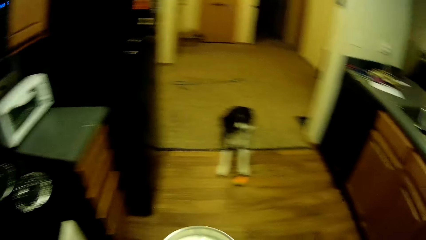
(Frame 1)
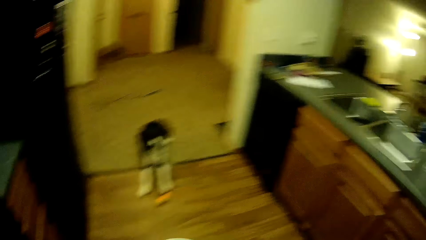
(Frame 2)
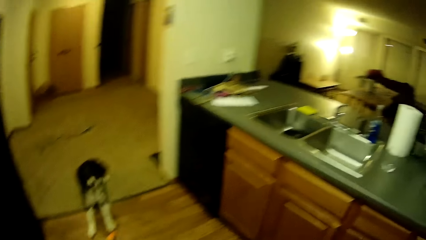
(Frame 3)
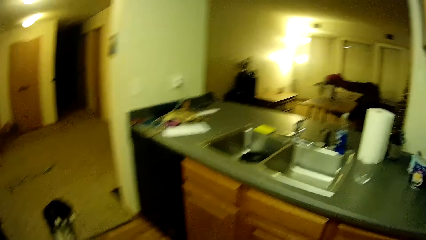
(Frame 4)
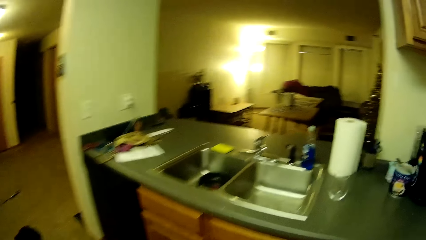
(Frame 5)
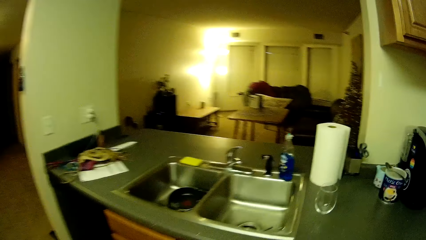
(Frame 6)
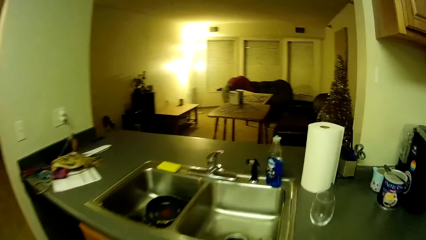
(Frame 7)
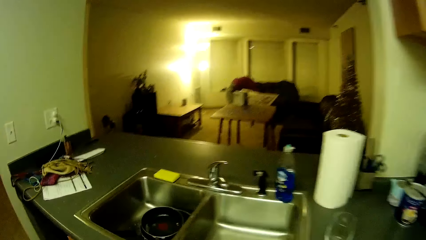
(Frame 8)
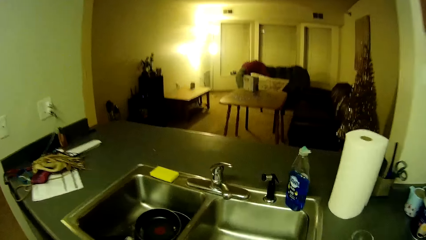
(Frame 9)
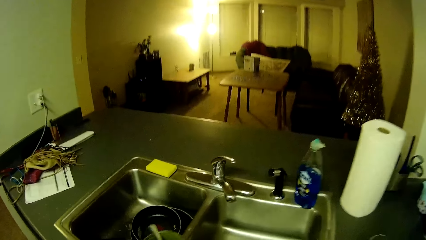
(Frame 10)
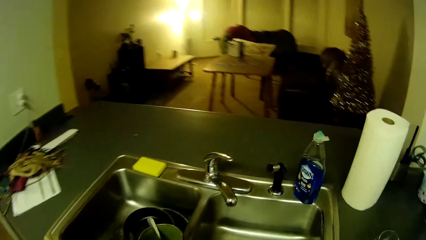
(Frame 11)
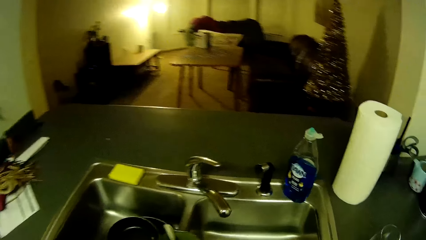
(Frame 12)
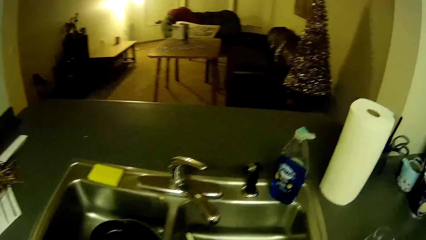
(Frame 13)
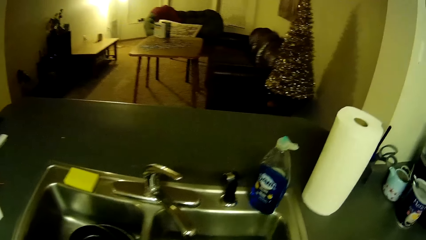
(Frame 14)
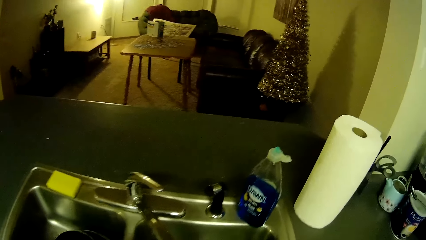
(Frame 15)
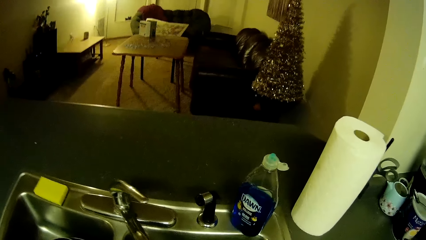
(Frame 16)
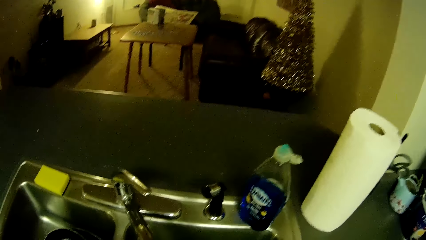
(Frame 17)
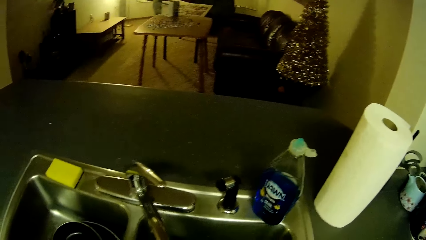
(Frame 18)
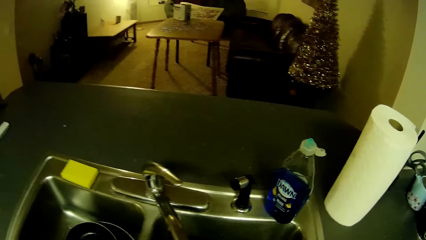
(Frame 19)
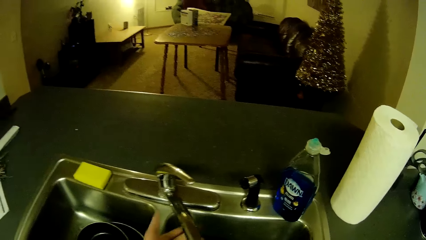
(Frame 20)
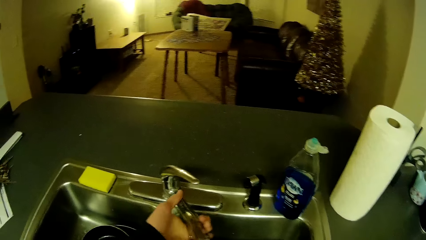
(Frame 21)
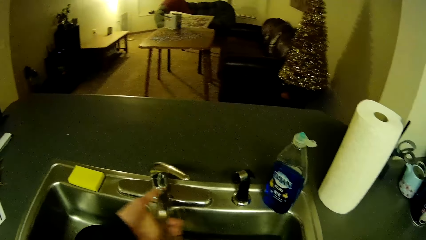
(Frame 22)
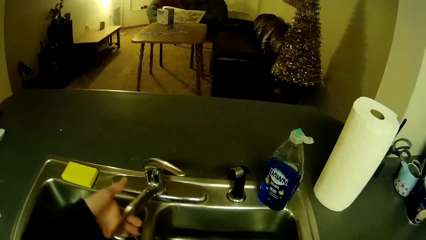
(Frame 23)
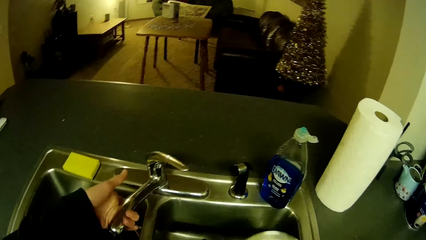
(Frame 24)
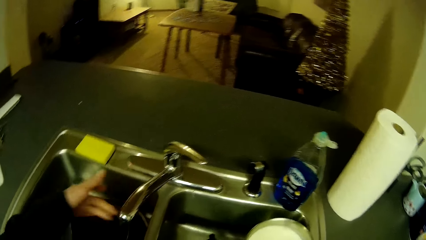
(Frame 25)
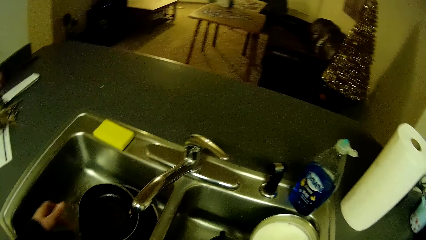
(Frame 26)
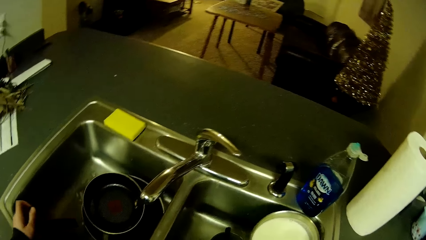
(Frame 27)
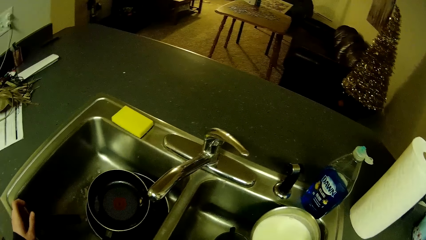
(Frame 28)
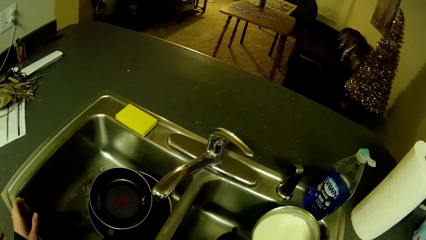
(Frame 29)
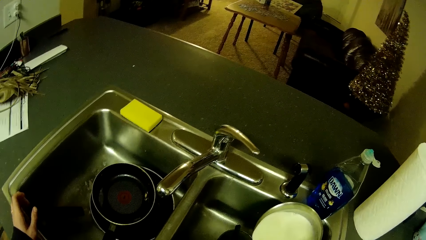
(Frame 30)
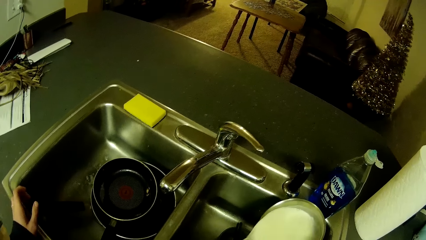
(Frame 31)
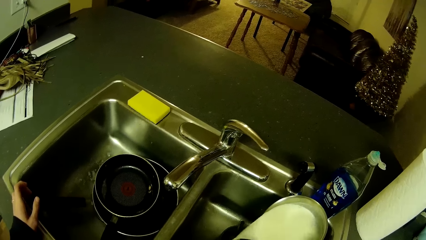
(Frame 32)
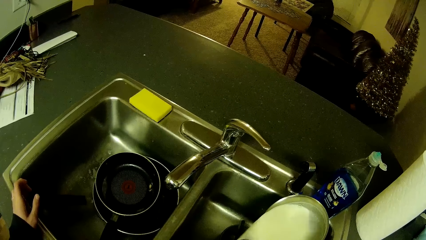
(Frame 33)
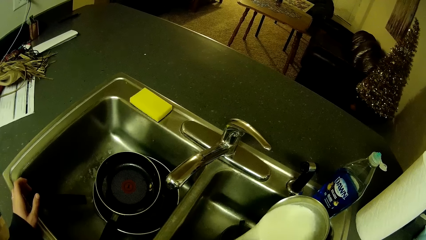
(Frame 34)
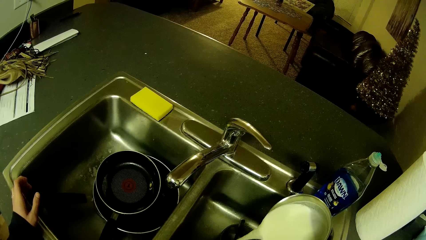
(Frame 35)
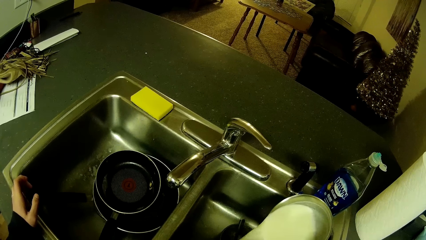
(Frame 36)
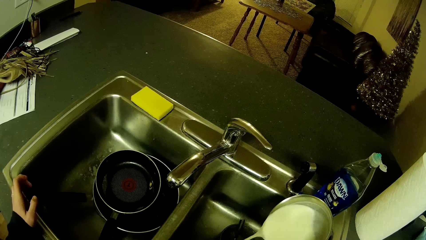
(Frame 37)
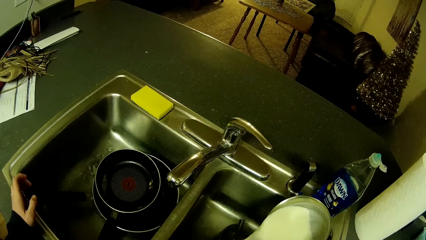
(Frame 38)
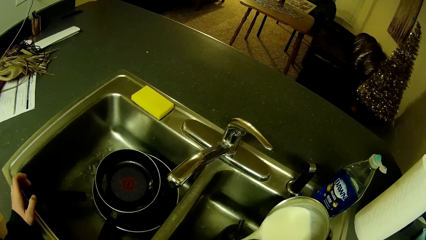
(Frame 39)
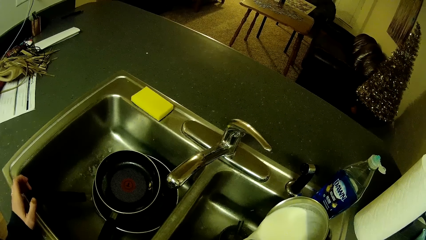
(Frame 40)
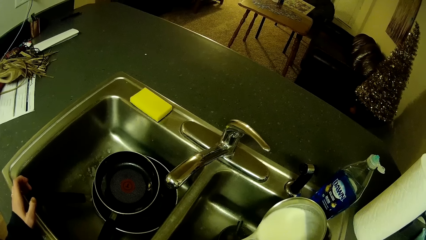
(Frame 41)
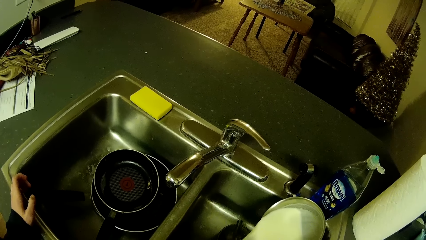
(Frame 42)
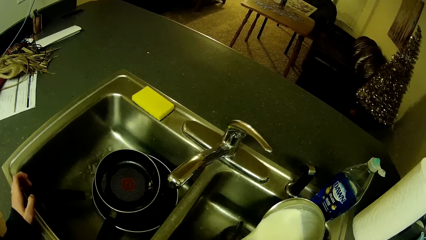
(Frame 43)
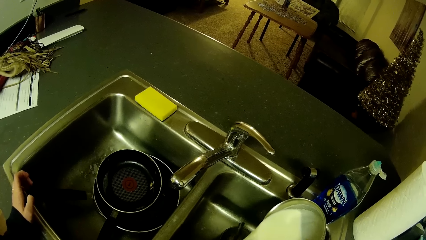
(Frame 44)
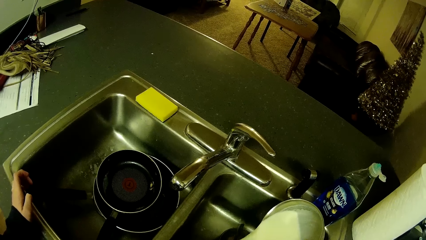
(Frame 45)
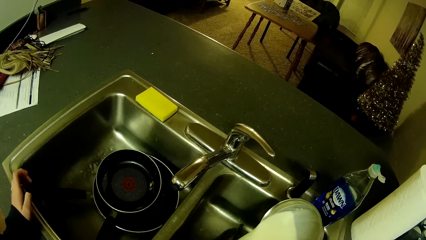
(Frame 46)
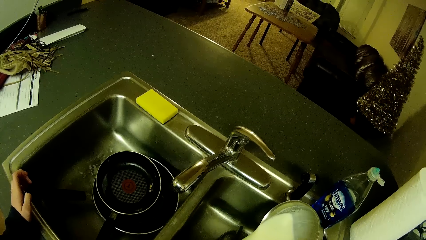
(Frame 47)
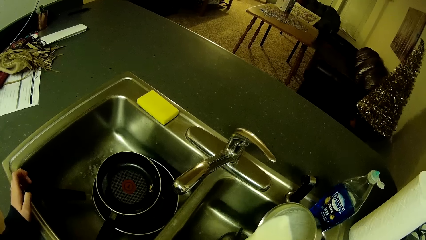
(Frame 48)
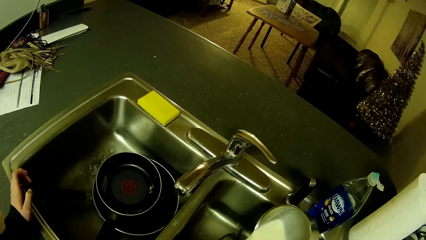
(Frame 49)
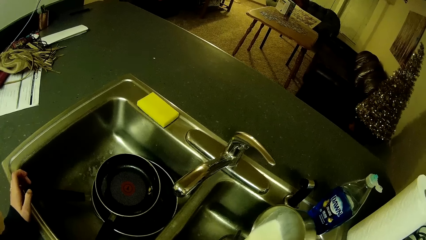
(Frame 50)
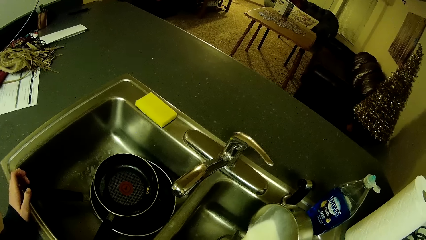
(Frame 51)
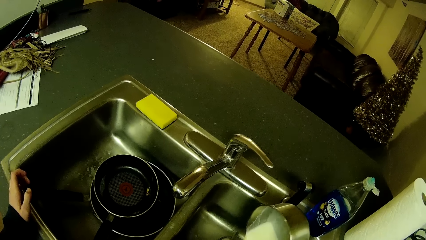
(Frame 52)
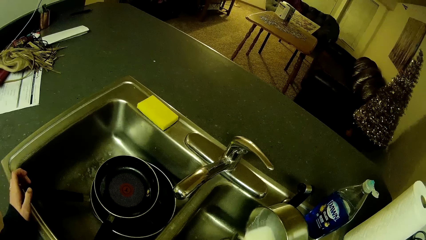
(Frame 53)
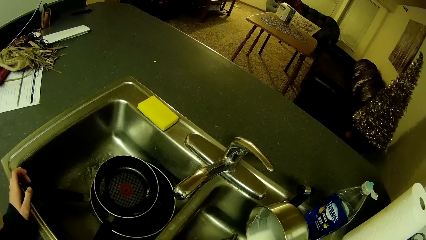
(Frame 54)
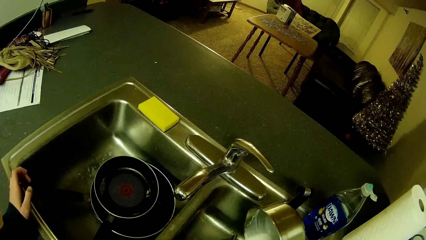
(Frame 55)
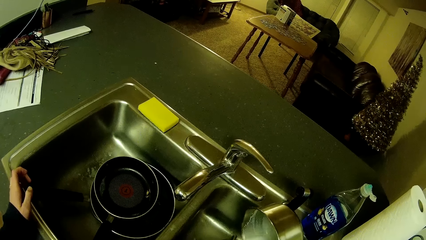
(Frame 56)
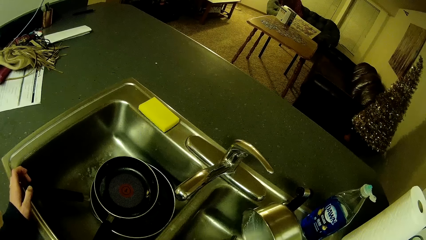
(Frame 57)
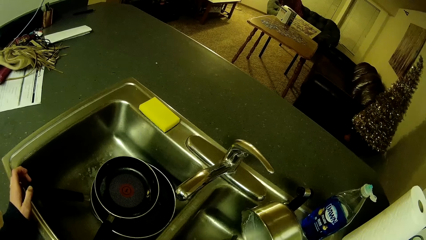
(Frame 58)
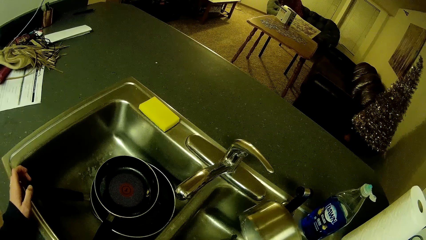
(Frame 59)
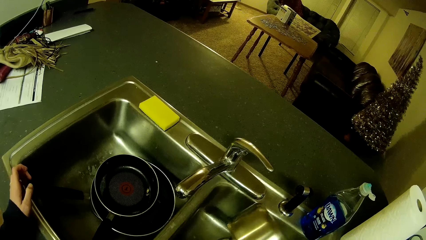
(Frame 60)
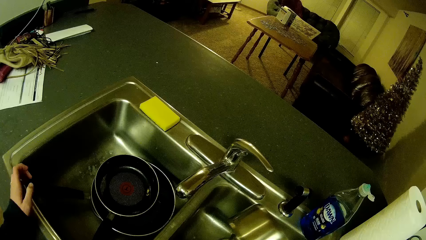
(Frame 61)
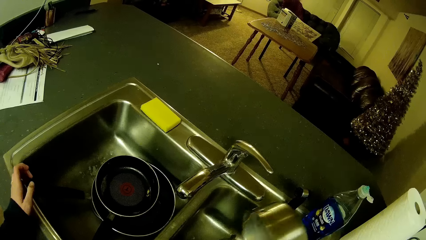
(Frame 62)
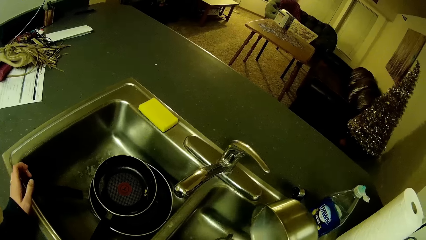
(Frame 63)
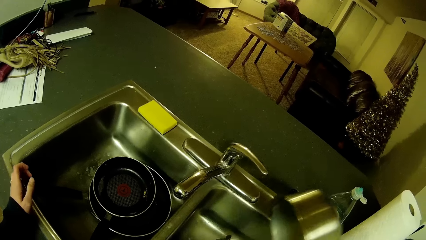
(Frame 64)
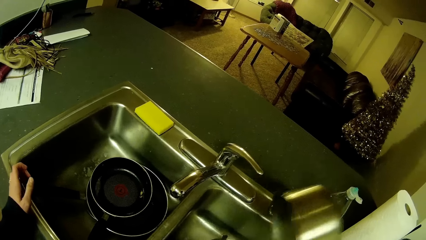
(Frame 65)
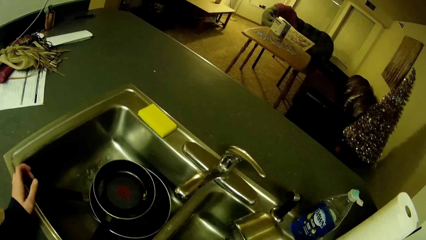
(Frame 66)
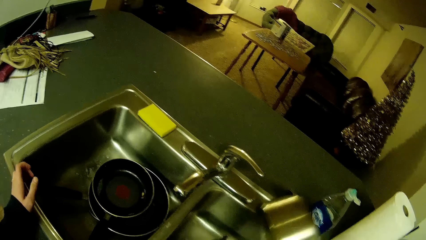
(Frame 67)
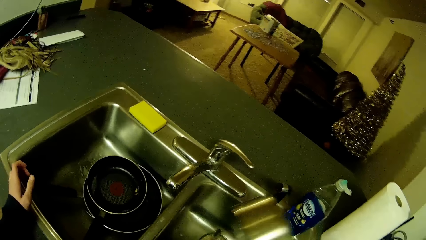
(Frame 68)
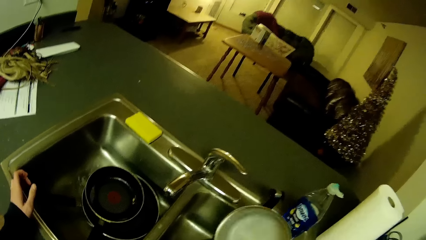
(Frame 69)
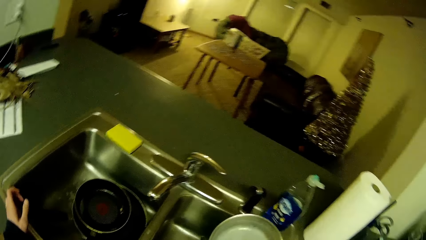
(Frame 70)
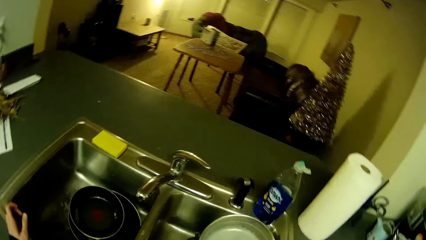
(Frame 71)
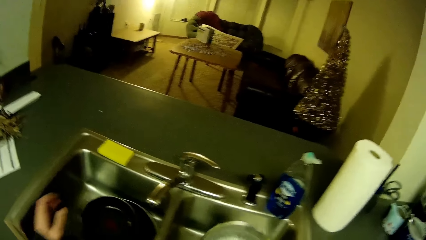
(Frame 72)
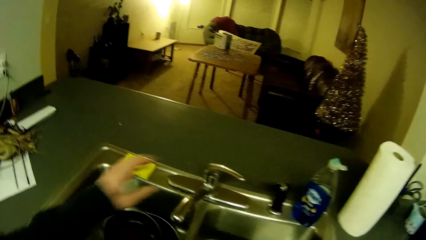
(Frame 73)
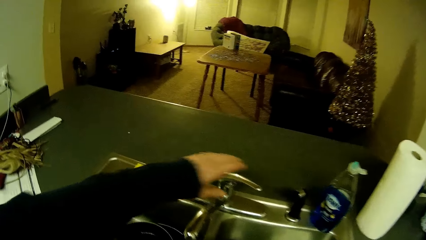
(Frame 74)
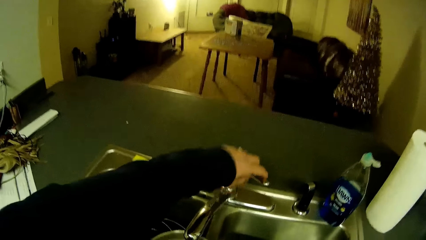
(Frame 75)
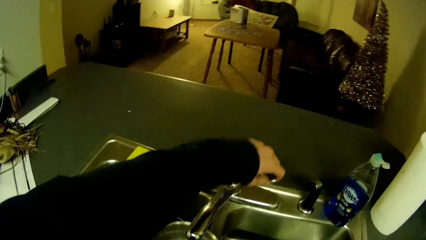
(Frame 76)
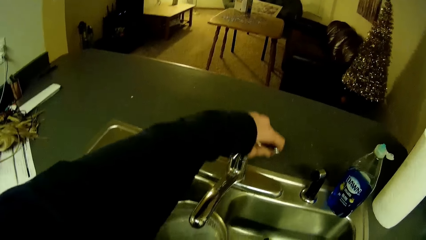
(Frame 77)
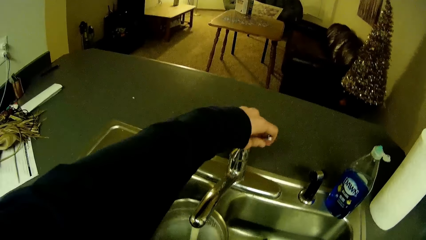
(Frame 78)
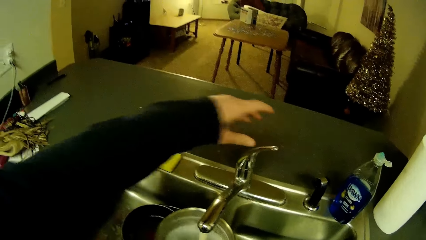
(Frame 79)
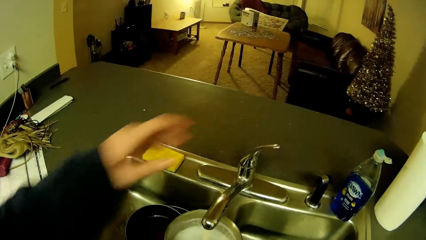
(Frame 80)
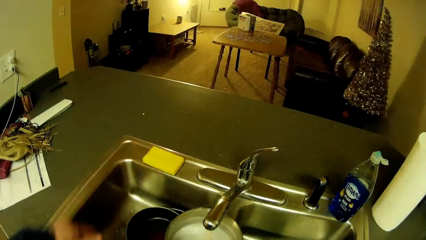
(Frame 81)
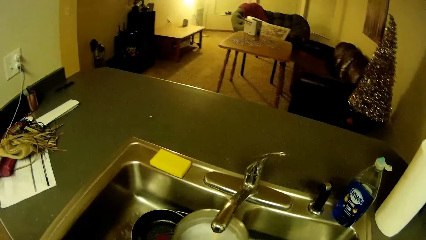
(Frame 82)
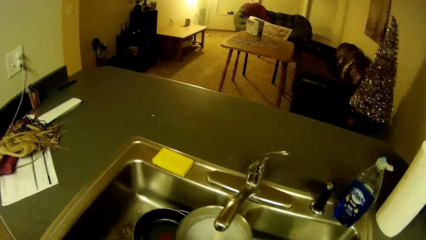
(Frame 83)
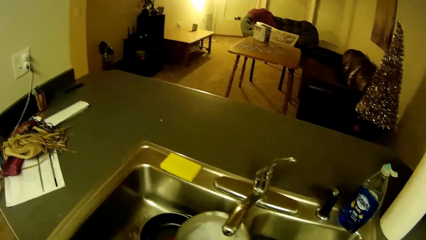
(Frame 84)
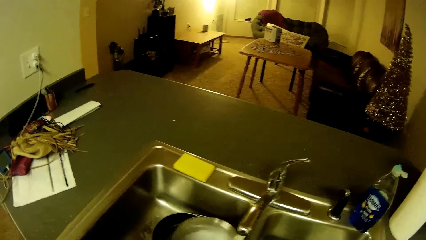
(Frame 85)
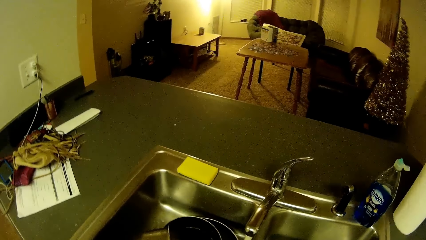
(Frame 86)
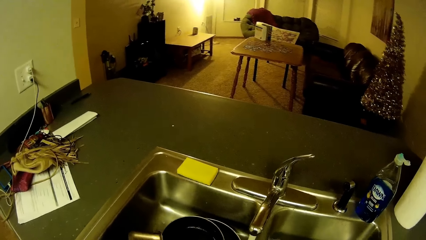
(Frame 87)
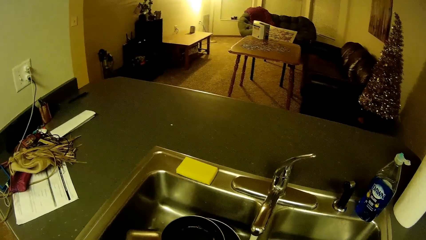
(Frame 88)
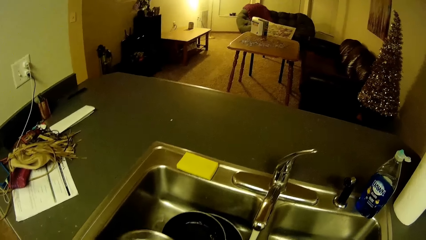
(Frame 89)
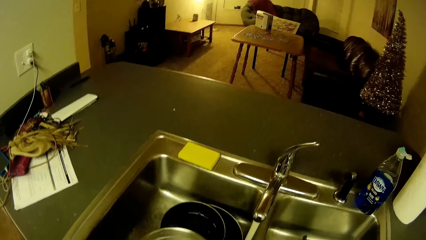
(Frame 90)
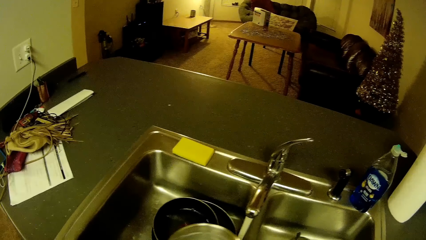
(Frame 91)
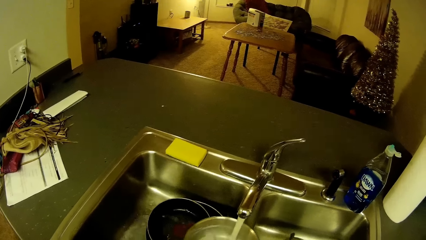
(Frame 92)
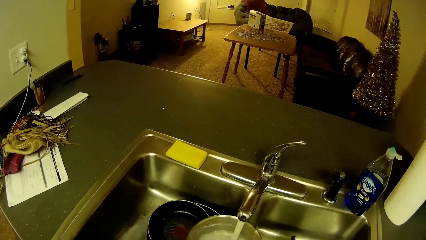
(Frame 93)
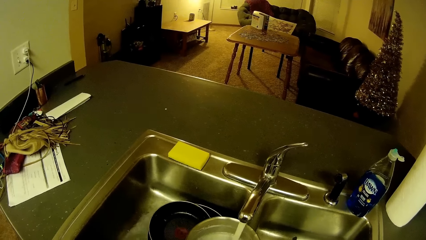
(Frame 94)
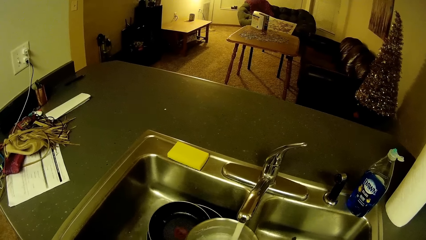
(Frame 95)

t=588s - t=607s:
The camera wearer turns the tap to another direction. They touch the tap. They pour the milk in a cup or into the sink. They open the tap. They rinse the pot that boiled milk.
